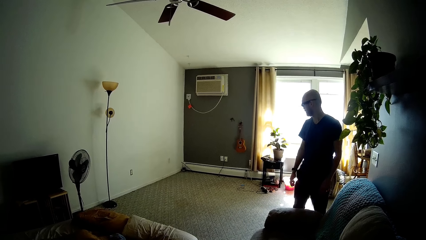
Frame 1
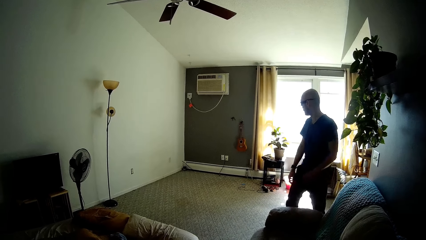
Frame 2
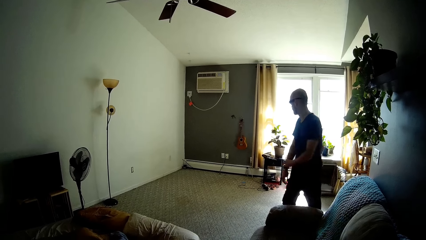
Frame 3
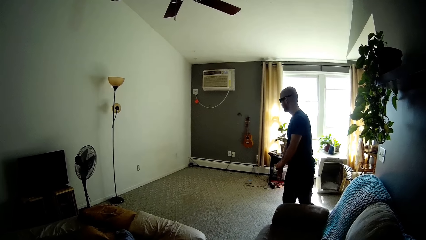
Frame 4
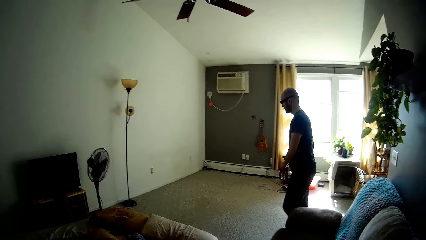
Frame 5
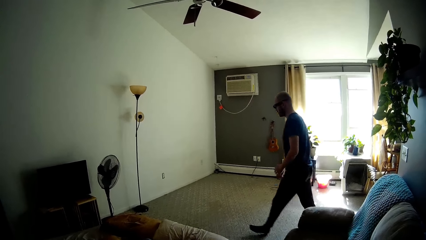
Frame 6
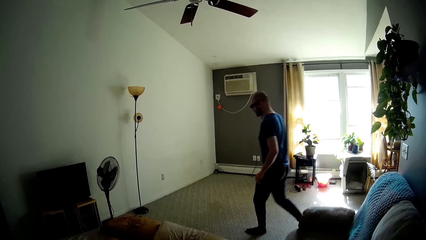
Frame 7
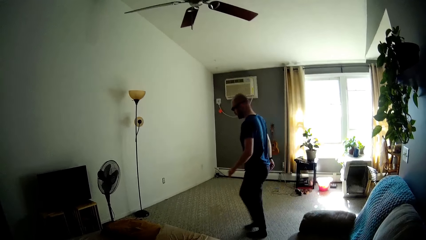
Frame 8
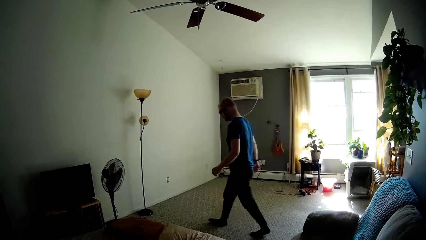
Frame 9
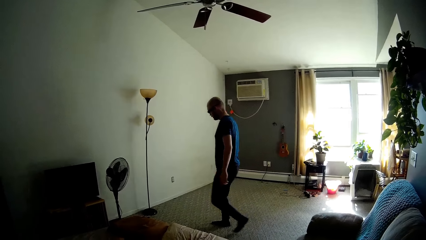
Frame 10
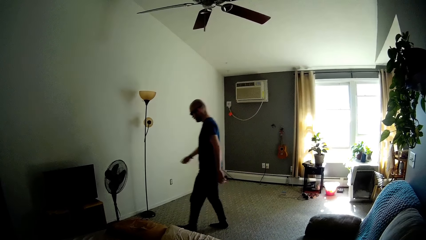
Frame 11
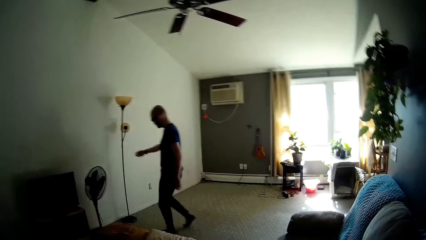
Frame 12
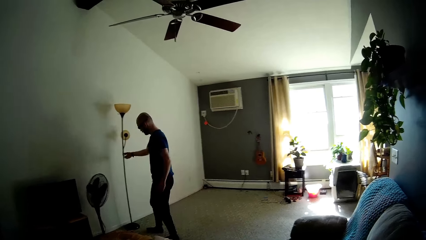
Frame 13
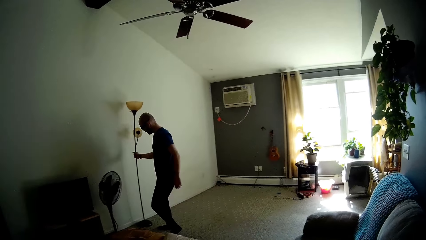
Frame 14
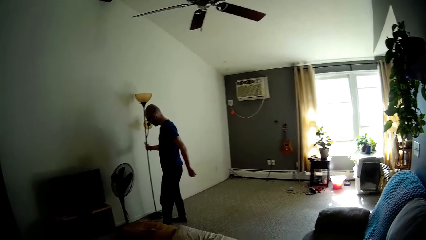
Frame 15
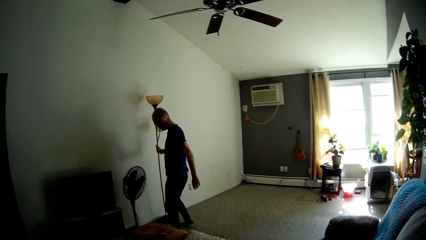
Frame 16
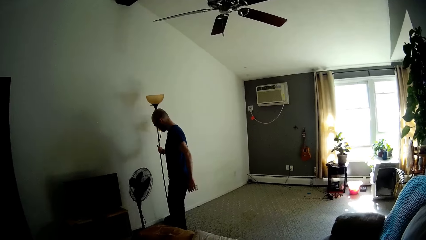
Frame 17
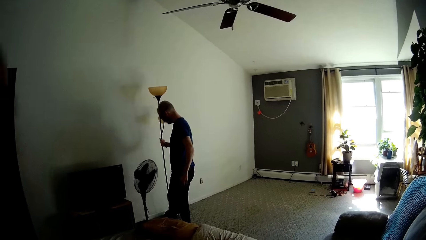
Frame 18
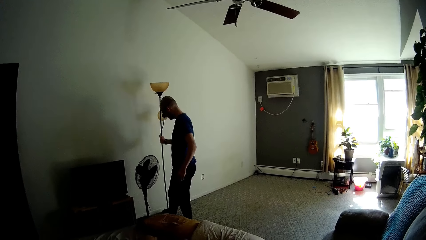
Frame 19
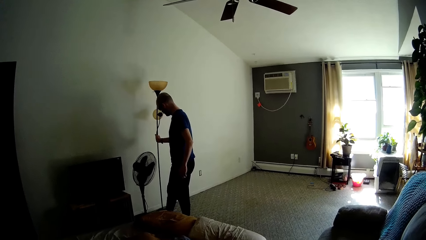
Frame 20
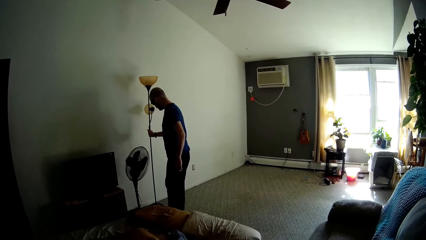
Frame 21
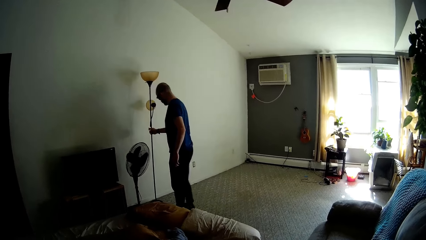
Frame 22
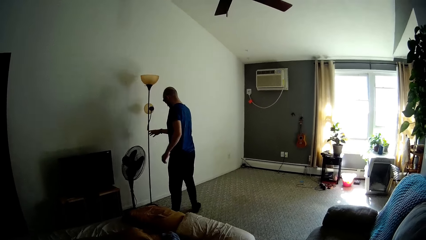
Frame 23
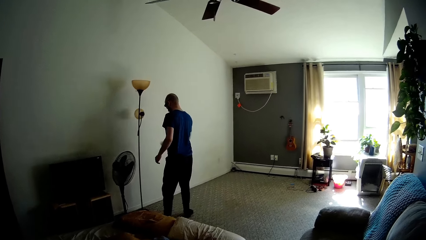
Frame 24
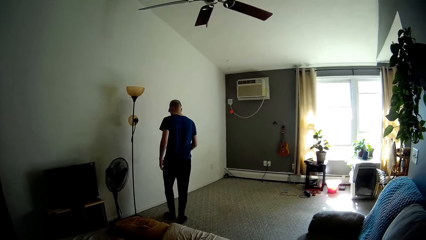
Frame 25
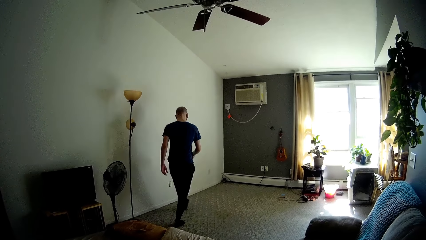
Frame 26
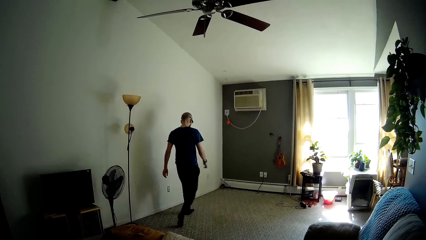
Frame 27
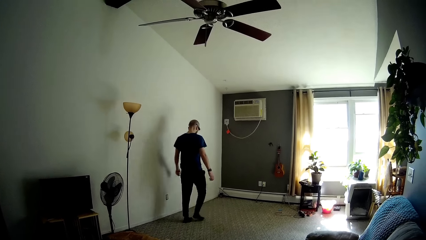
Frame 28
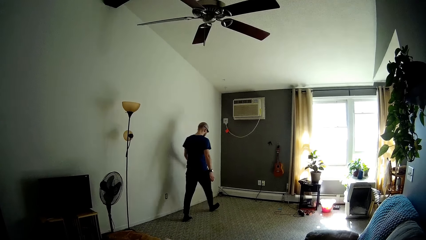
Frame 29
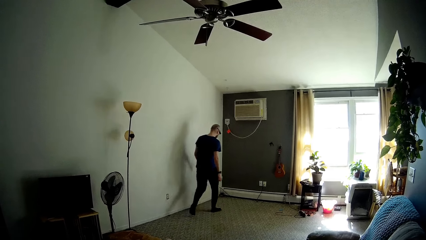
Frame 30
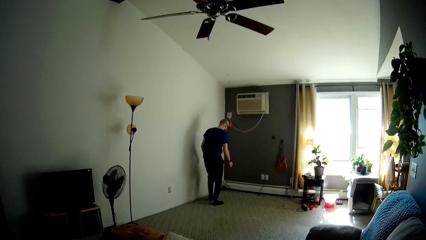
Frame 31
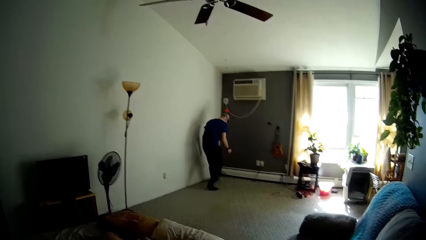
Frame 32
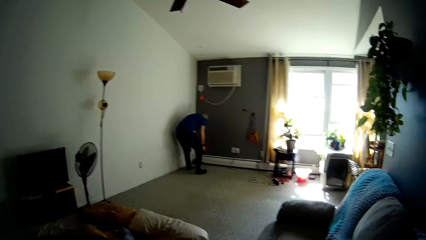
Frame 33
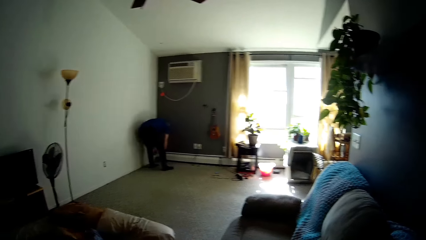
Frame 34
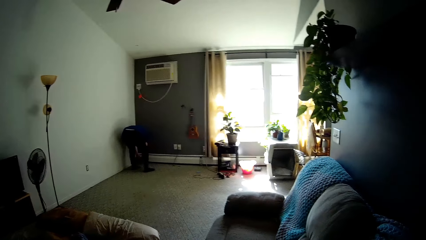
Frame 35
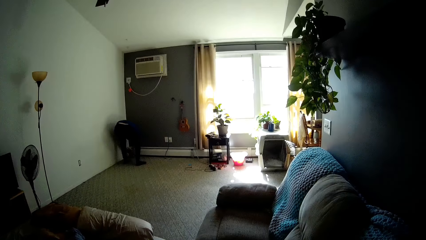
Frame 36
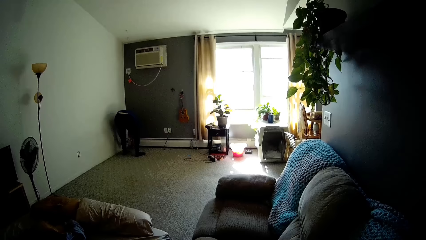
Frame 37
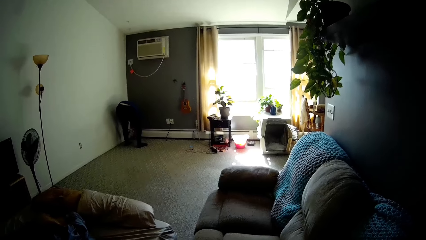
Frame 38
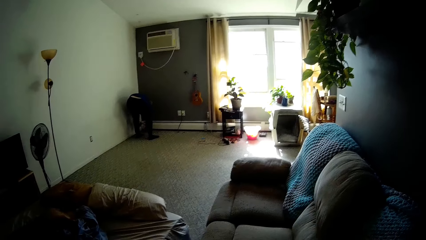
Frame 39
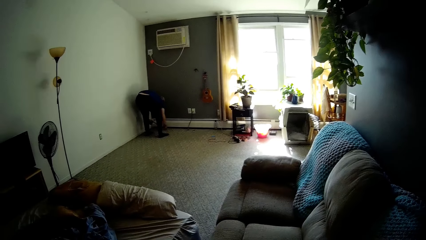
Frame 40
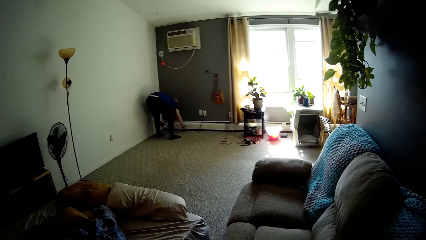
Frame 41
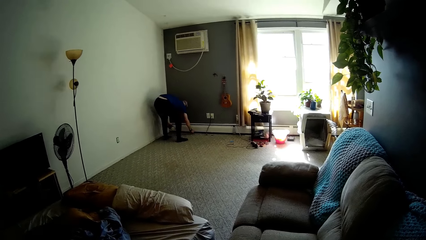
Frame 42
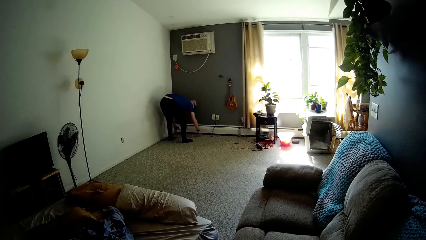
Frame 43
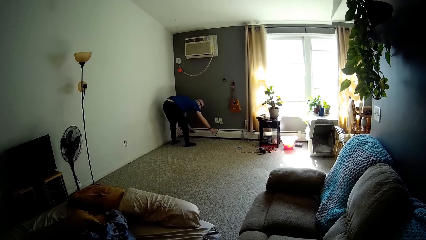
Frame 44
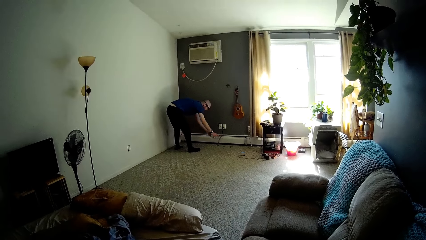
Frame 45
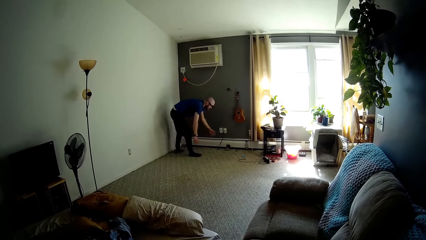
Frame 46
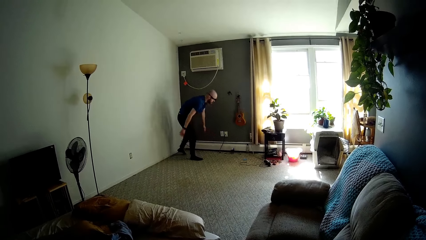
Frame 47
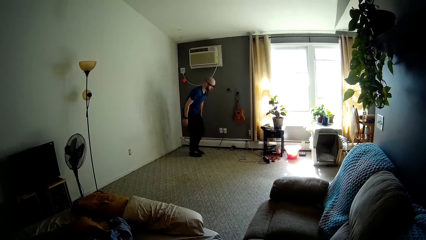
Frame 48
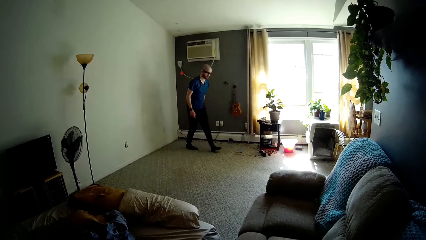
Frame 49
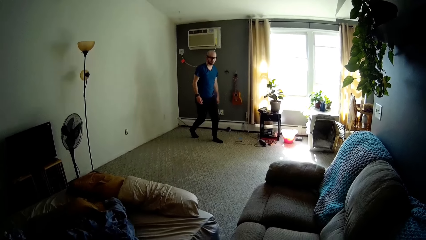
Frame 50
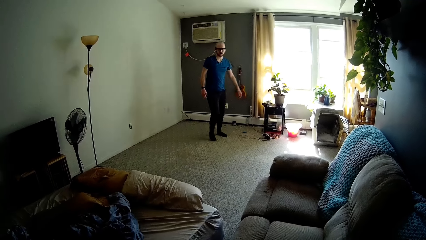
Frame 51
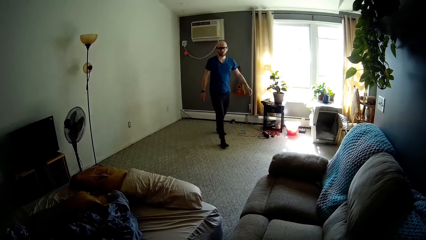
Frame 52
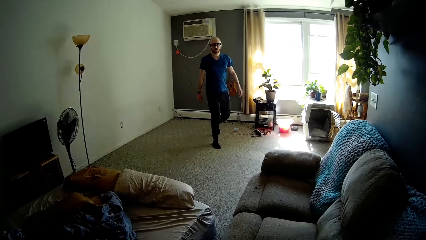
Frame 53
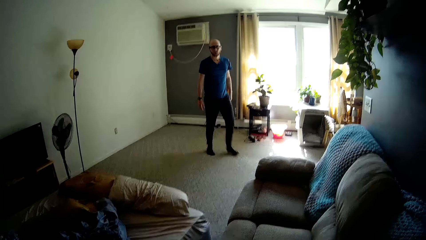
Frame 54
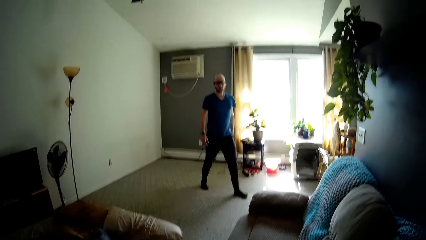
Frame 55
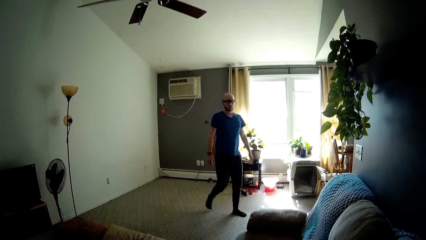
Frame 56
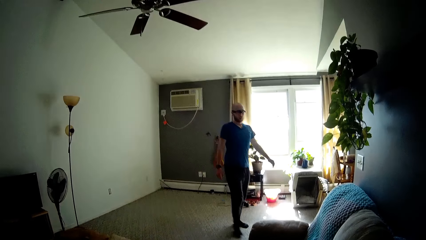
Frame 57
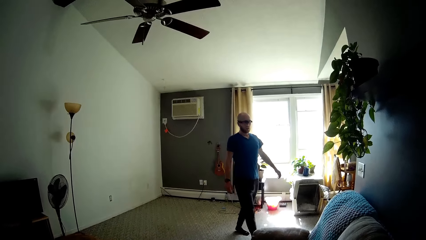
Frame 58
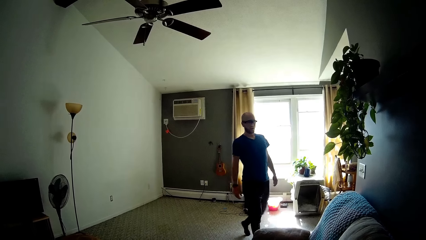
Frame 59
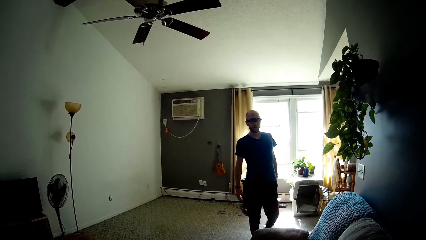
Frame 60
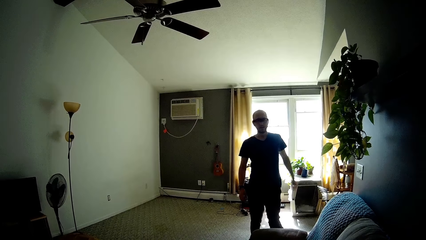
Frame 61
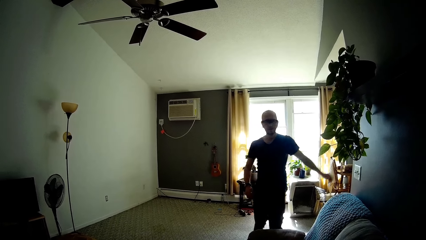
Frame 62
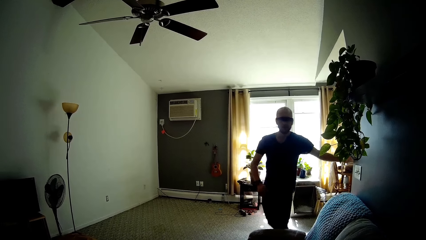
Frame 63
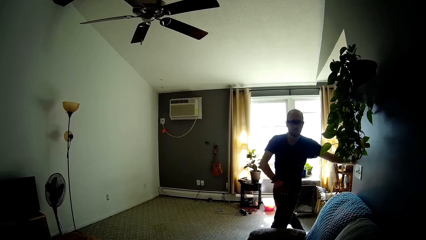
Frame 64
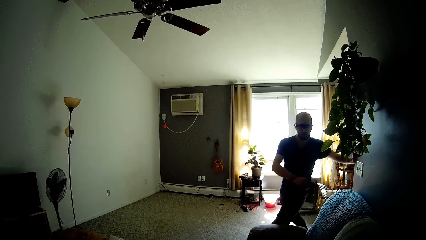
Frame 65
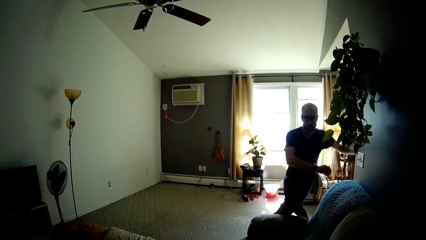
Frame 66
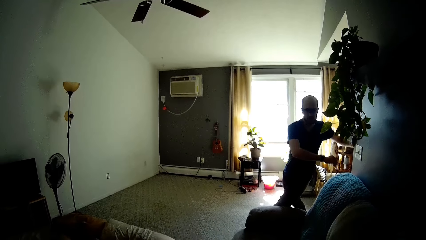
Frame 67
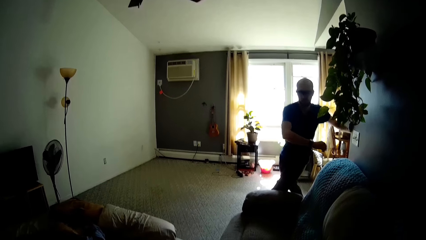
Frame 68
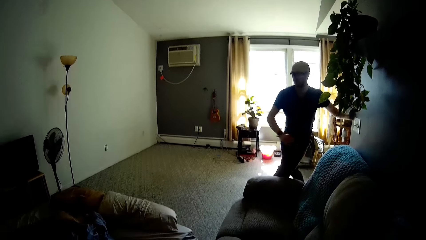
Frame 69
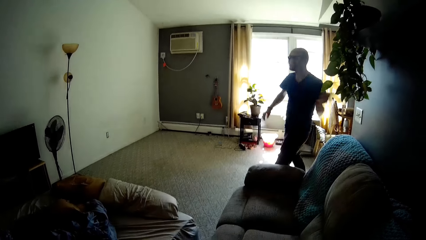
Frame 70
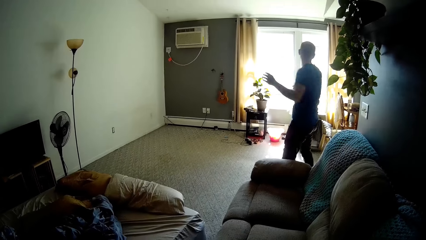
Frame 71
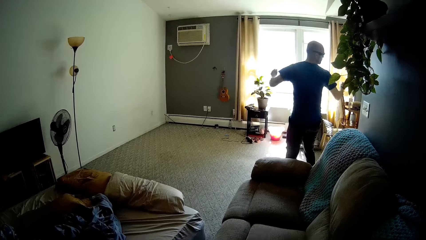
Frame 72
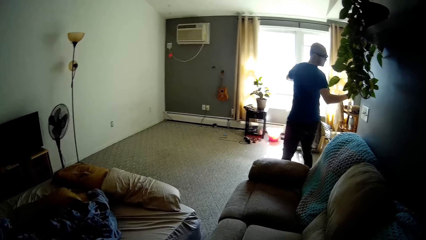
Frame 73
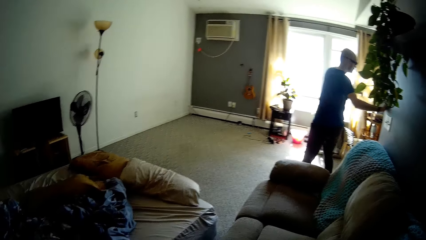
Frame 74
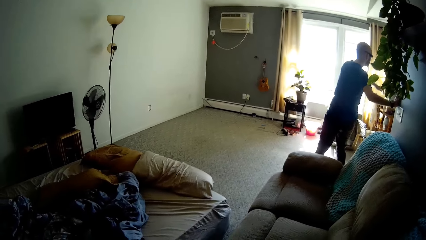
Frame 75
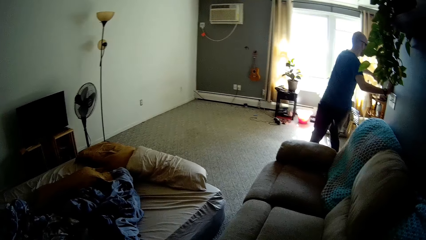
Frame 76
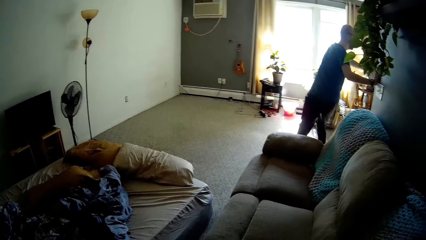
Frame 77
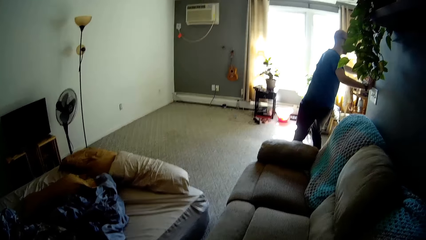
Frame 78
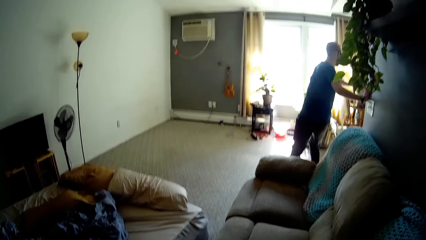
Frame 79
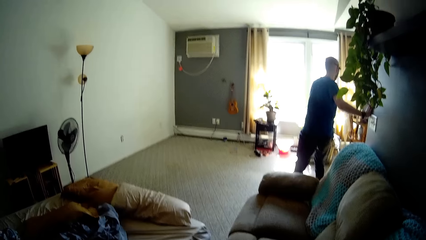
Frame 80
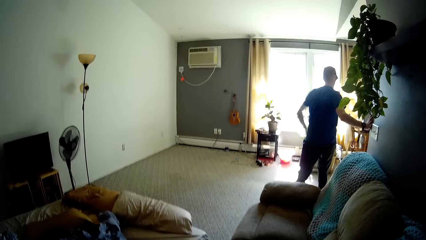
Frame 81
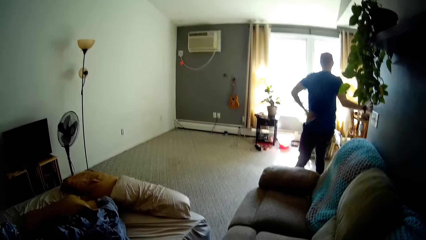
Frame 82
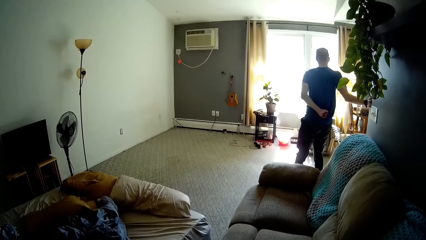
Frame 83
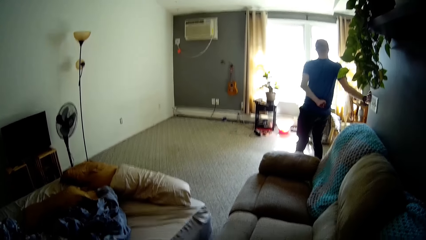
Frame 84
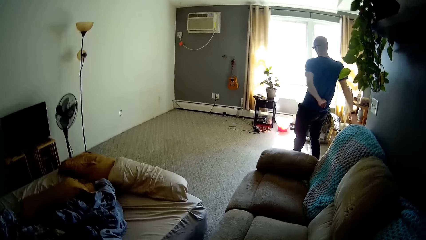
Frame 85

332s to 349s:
A man walks towards the light stand. The camera wearer talks with the man. The man adjusts the light stand with his right hand. The man walks around. The man adjusts the cable on the floor with both hands, drops a box on the ground and walks around. The man holds the wall, stretches his body and turns around.
